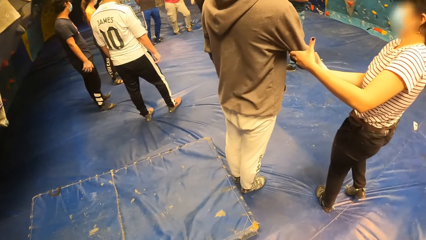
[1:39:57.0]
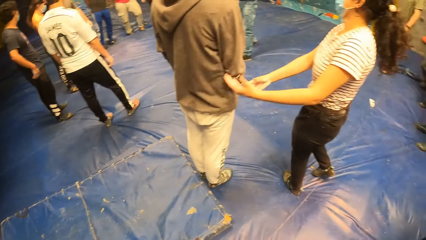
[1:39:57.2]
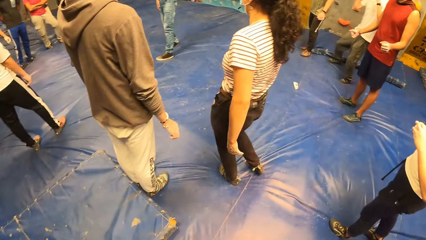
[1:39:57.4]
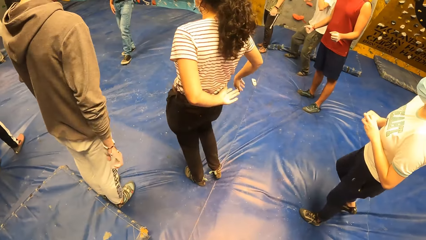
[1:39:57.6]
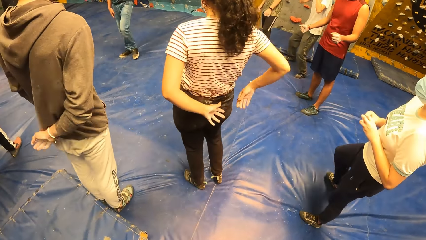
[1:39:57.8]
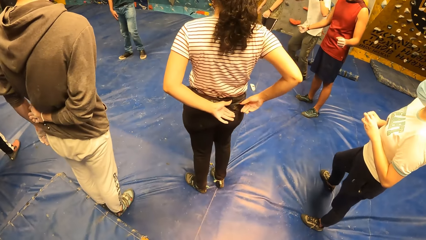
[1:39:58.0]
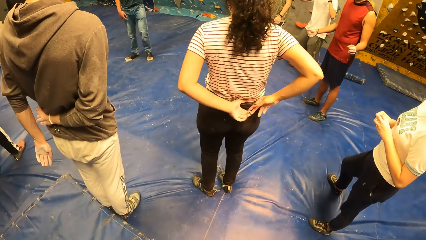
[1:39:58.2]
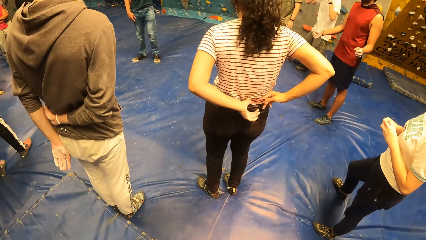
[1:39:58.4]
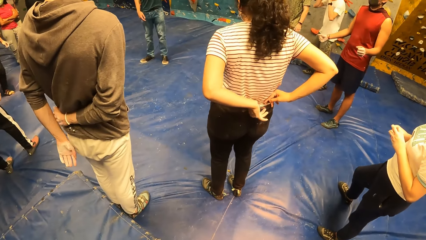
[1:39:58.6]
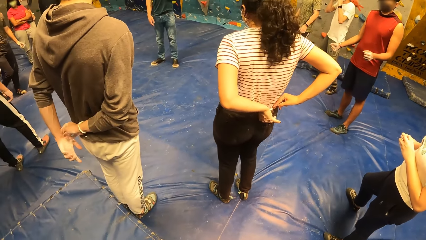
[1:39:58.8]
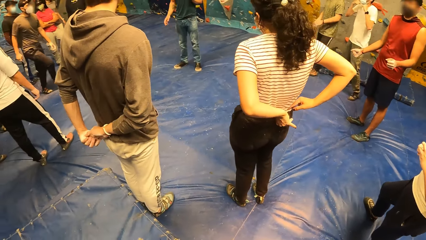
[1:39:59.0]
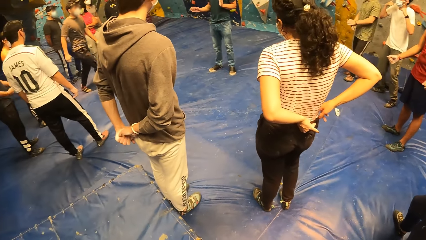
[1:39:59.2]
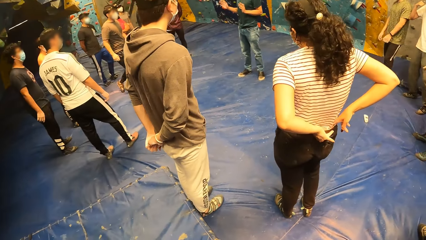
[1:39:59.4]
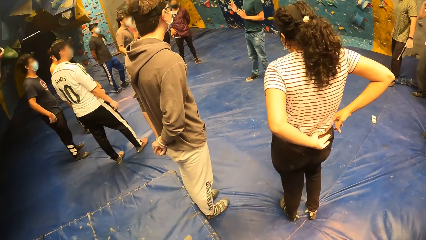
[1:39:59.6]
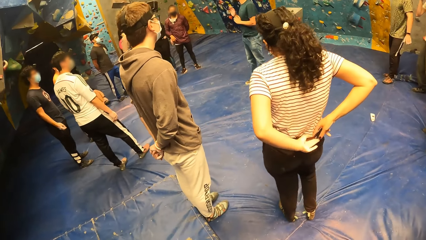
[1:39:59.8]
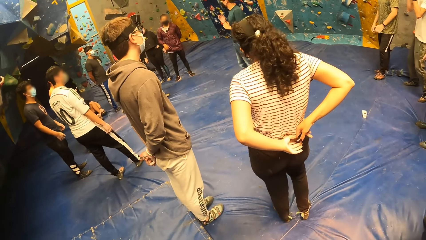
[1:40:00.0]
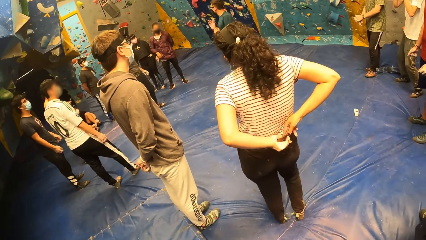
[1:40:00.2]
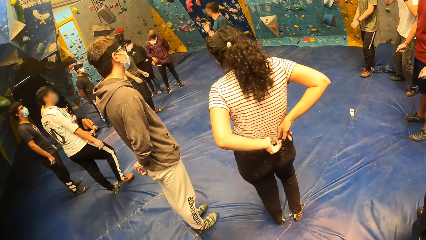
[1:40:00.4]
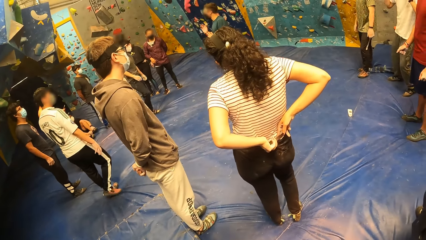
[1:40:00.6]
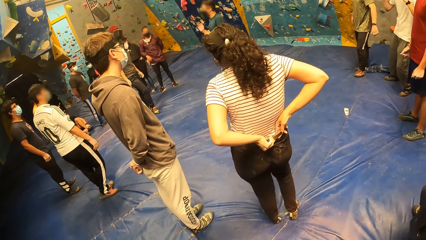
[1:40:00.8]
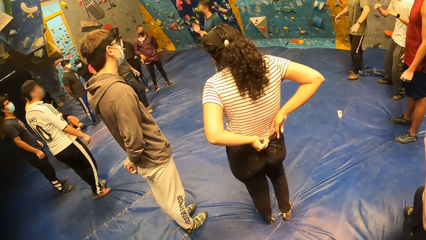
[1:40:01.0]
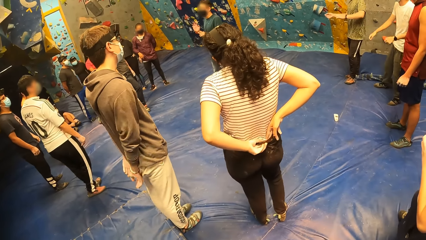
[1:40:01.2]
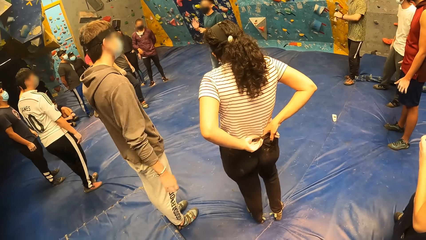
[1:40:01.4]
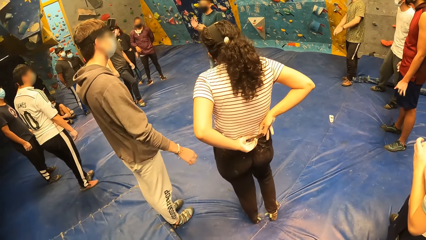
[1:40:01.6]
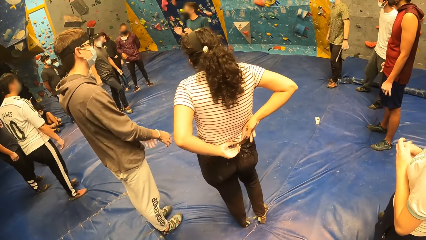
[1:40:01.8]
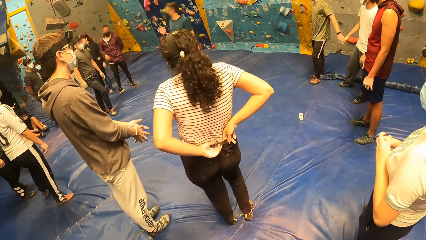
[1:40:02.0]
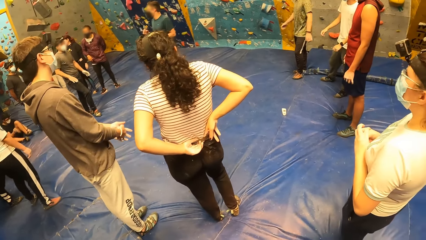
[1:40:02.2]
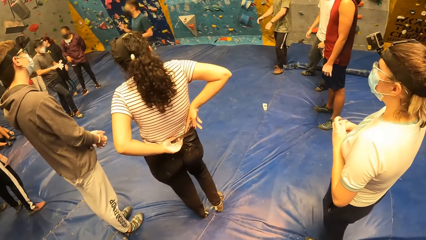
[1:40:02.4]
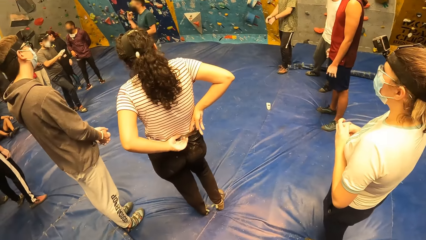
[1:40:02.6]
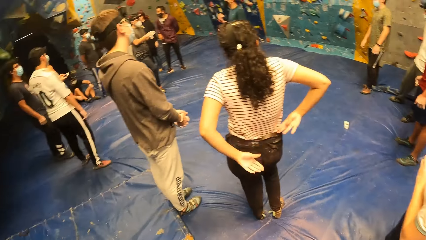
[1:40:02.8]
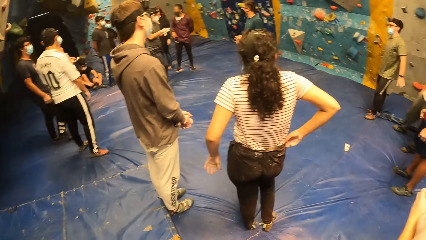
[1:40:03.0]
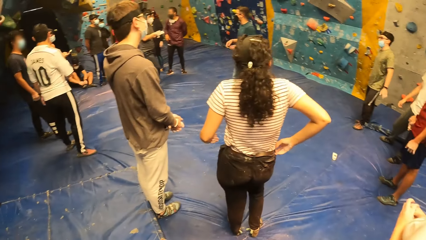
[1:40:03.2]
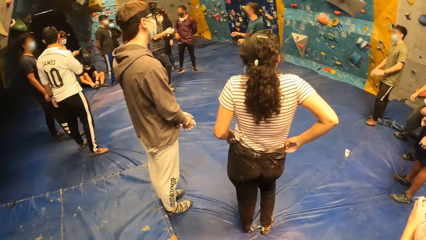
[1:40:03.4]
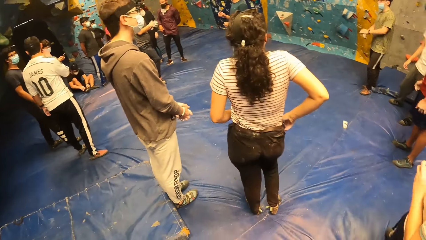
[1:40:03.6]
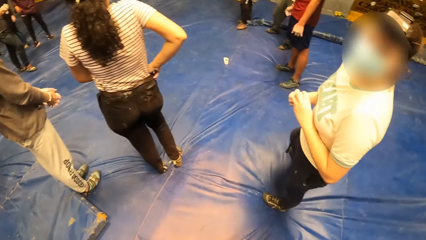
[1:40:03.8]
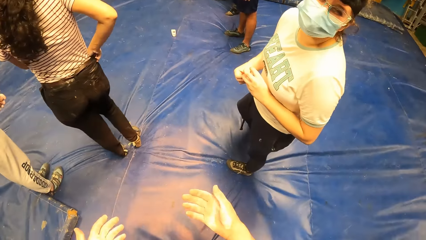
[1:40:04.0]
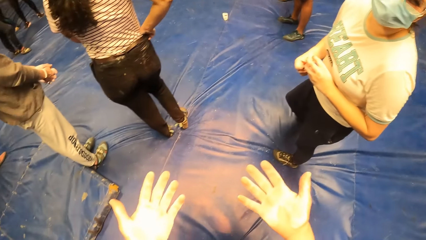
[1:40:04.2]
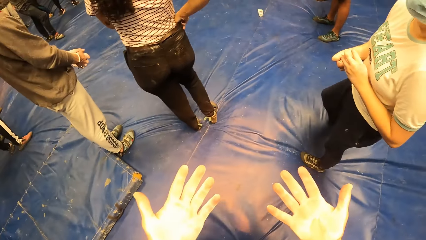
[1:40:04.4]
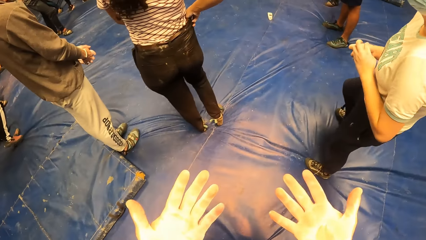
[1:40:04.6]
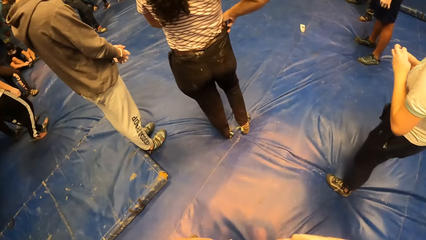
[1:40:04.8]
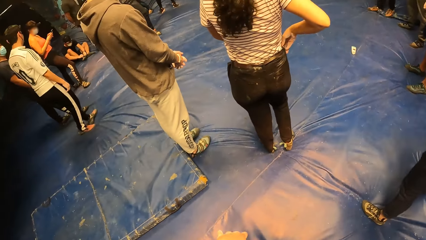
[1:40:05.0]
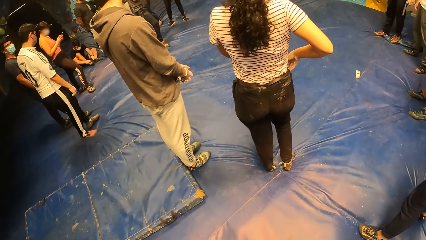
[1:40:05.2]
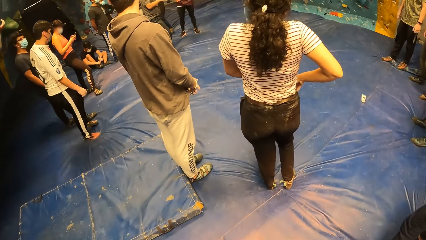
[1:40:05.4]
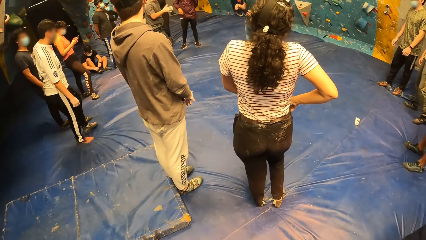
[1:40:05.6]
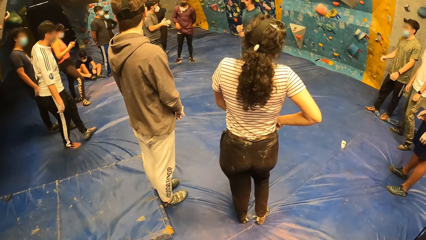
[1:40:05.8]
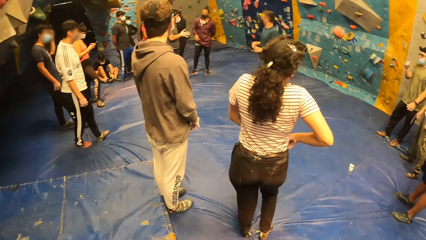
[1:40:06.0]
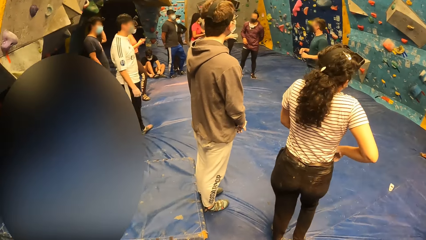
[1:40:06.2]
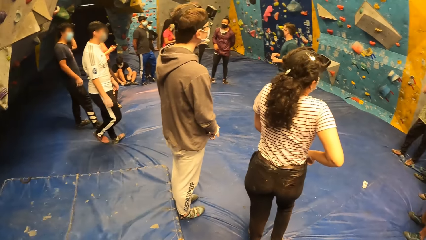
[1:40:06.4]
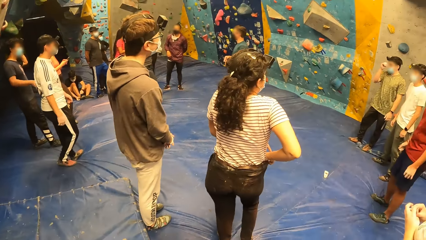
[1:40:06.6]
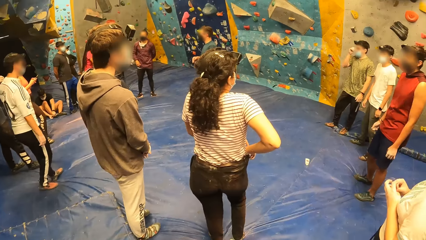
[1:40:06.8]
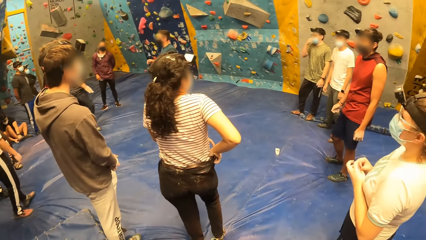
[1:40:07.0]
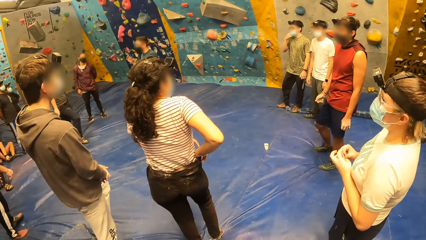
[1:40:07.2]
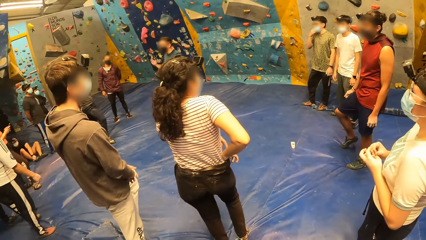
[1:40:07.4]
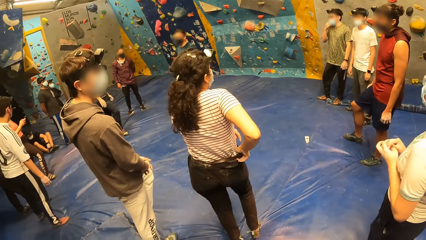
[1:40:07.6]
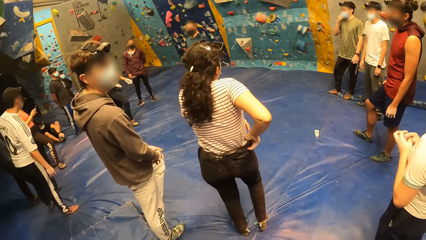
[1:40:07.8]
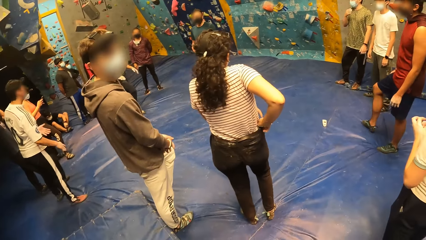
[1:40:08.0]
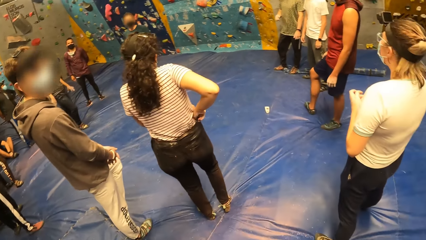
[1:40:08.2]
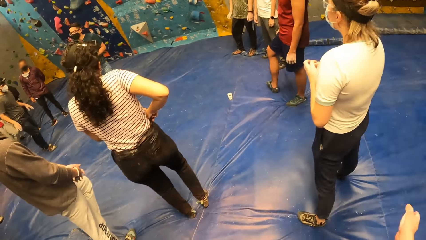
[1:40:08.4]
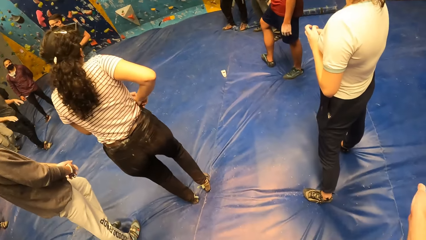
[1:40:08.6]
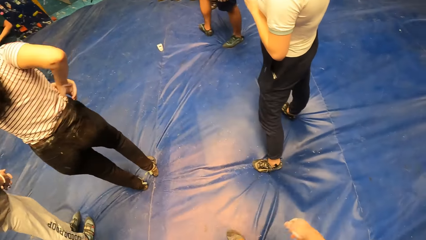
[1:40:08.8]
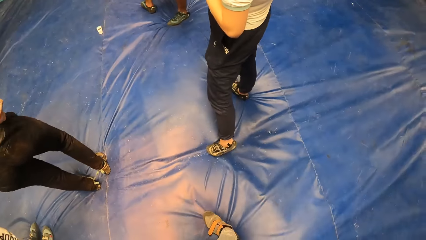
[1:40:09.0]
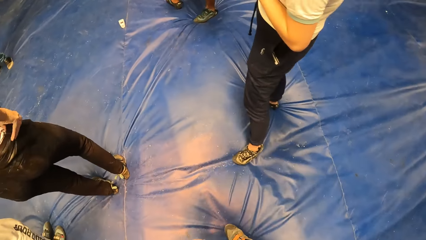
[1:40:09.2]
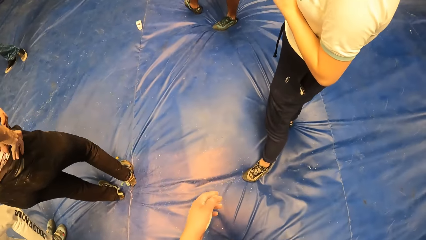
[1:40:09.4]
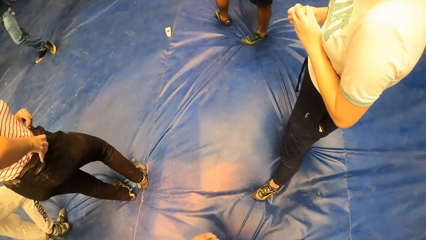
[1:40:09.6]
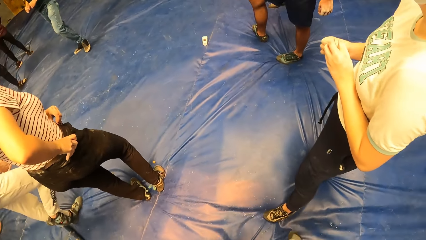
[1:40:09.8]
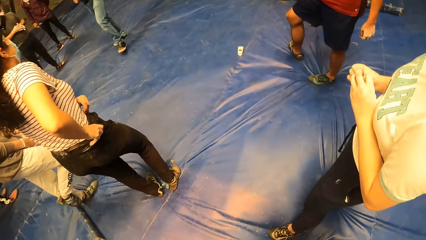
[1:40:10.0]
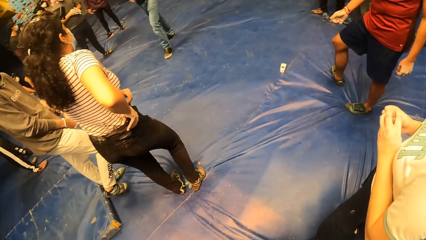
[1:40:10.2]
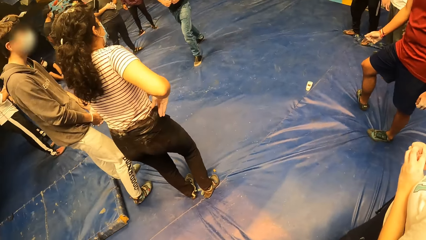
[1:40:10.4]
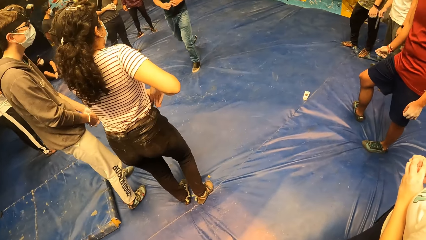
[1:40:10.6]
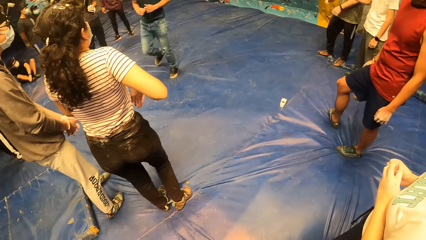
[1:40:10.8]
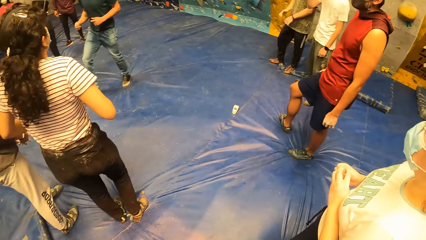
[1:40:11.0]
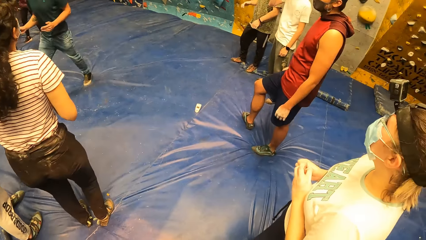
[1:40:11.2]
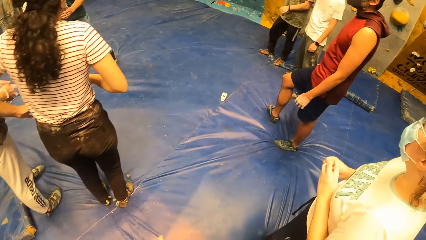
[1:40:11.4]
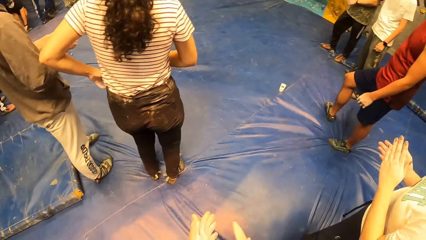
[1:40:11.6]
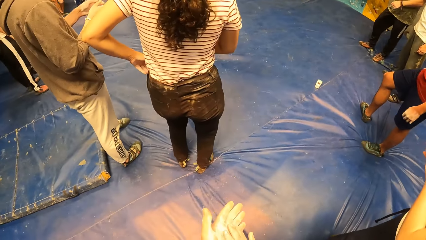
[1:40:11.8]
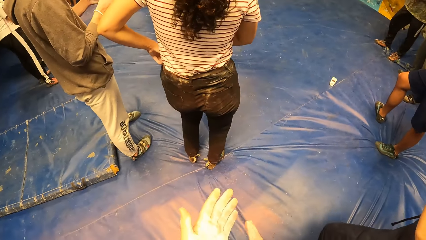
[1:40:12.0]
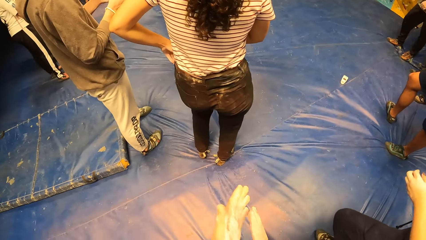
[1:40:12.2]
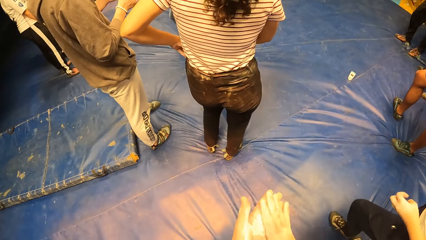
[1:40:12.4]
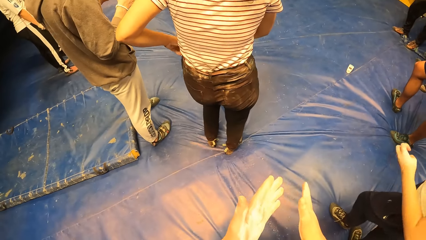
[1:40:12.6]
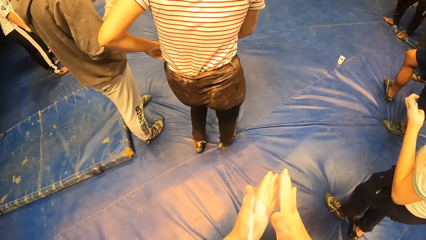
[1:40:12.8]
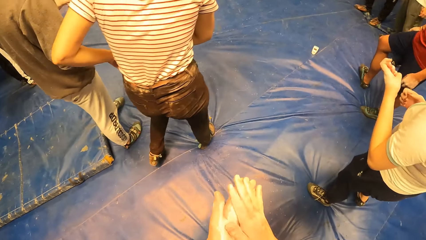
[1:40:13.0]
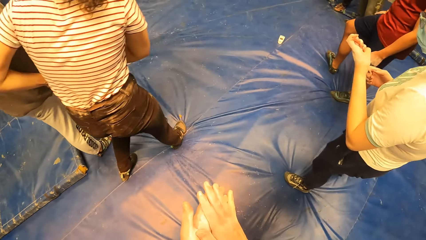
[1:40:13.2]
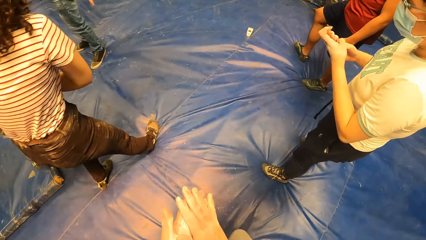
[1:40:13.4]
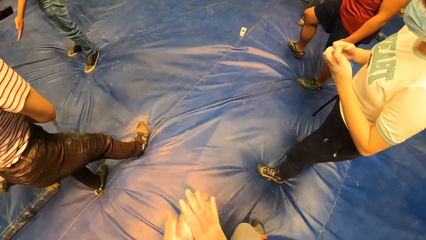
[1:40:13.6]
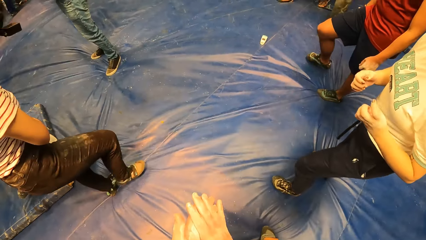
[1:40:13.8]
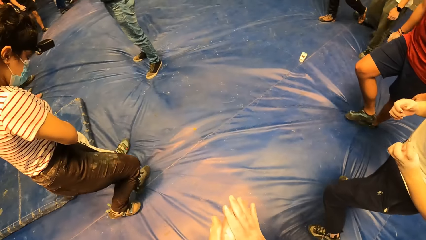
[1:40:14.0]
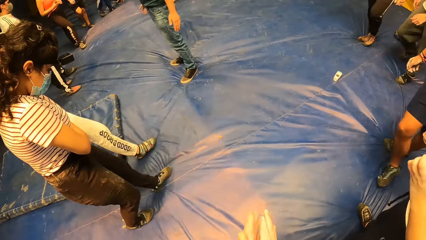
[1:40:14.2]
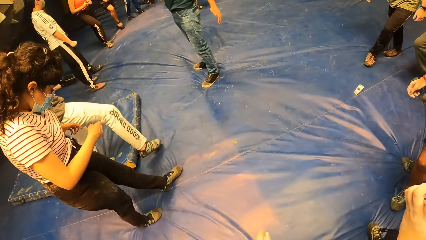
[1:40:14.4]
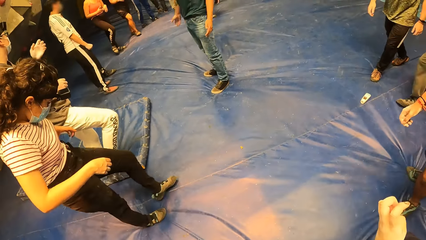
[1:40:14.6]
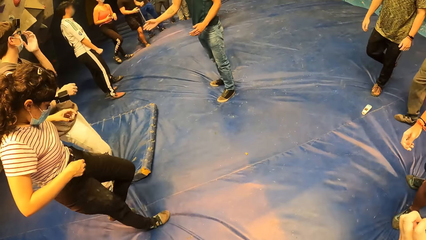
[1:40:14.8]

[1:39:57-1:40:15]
A woman adjusts her left leg. The camera wearer looks around the room. The woman looks at the camera wearer. The camera wearer does a hand gesture. He looks at his hands, lowers his hands down, and looks around the room. He gestures with his right hand, stretches his left hand in his front, wipes his hands, and does a hand gesture.
